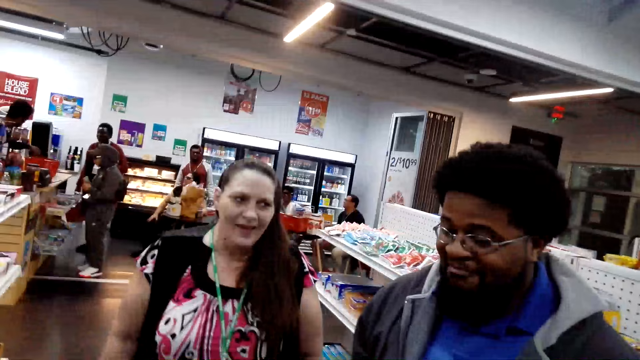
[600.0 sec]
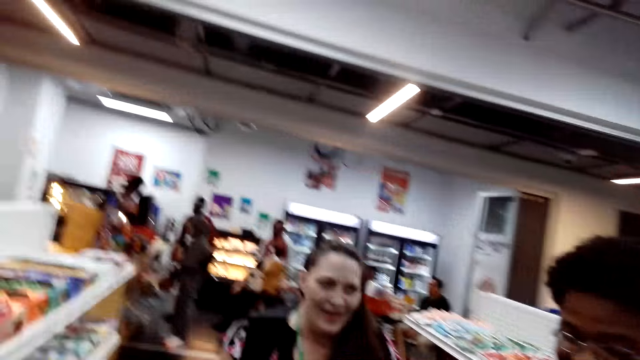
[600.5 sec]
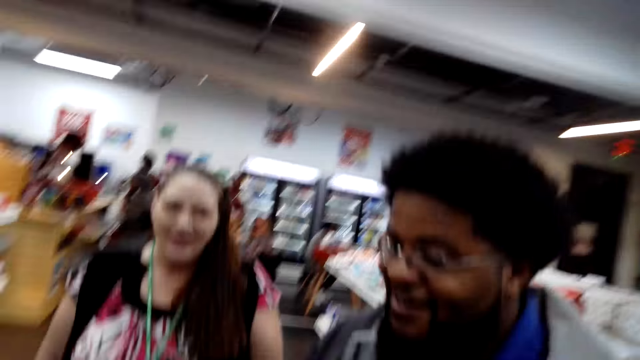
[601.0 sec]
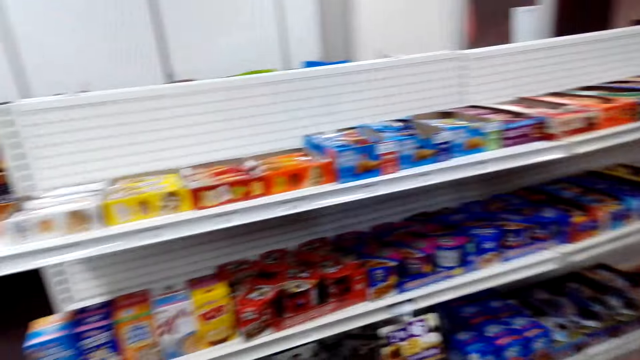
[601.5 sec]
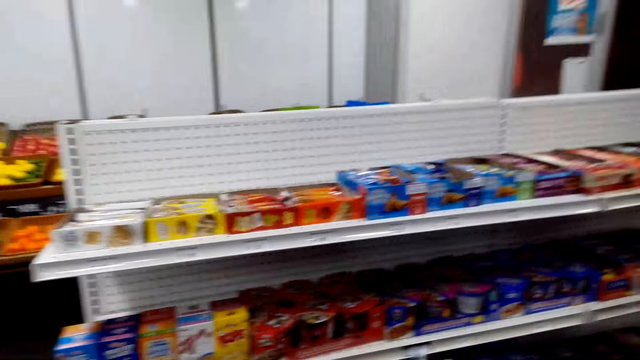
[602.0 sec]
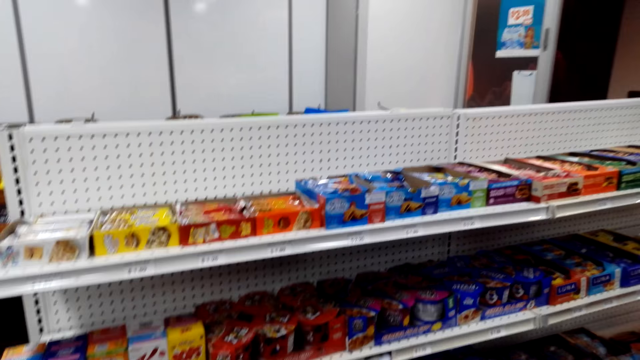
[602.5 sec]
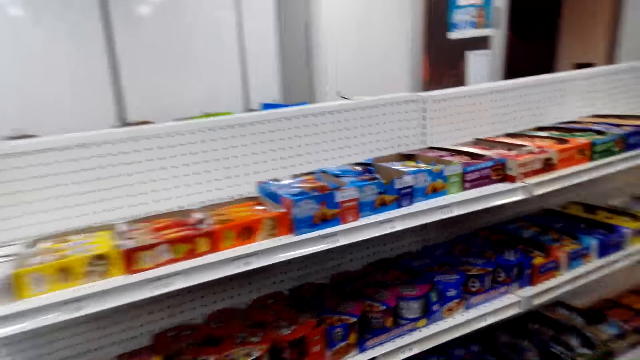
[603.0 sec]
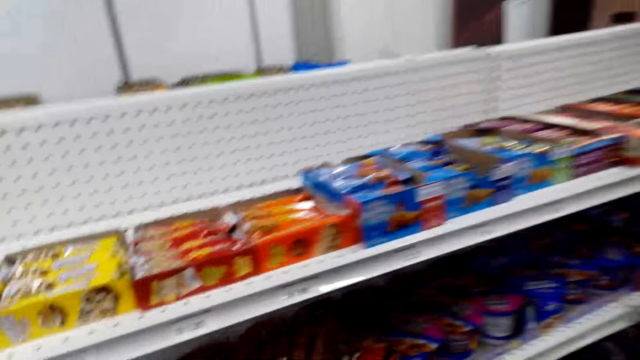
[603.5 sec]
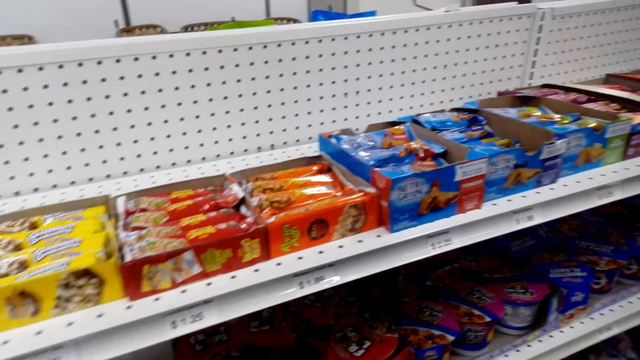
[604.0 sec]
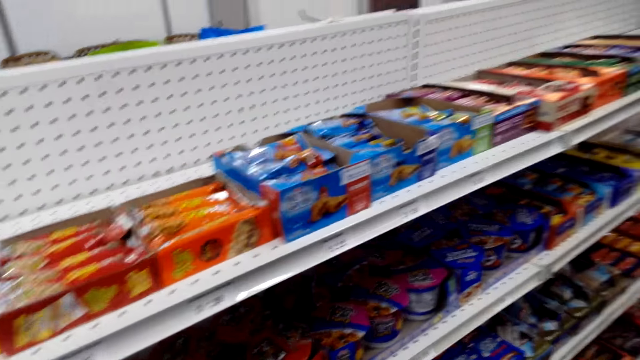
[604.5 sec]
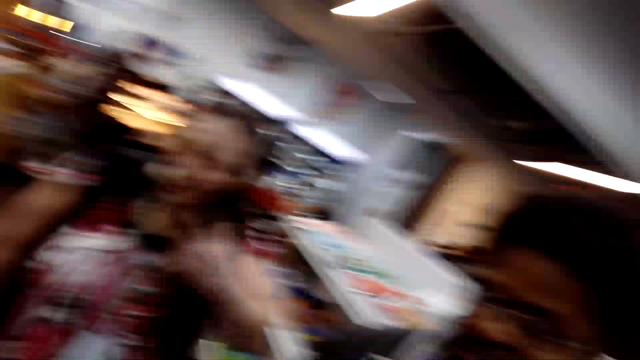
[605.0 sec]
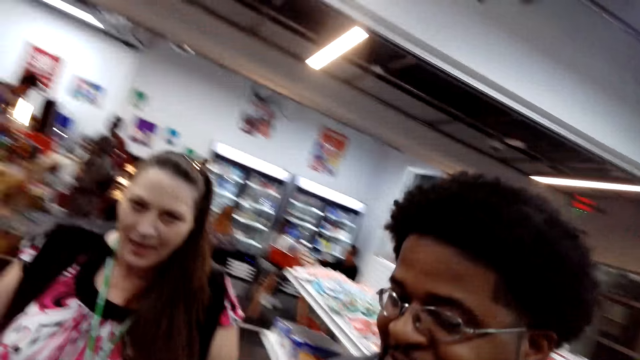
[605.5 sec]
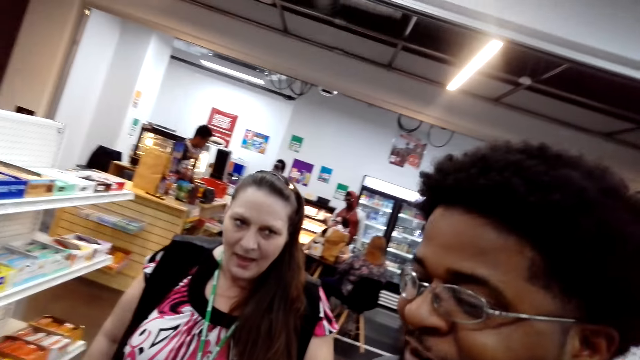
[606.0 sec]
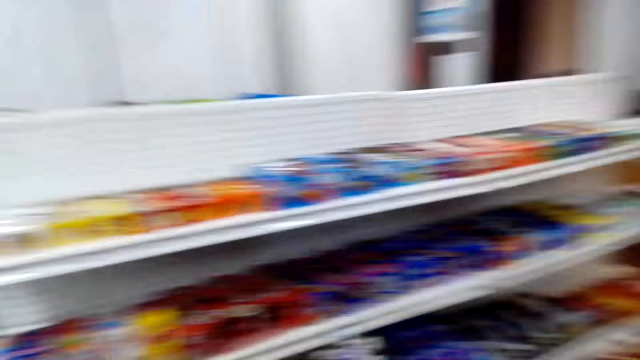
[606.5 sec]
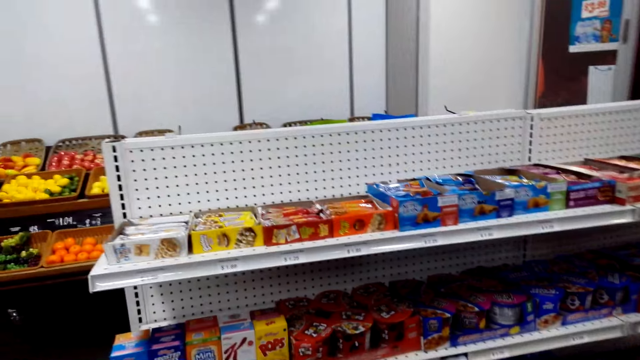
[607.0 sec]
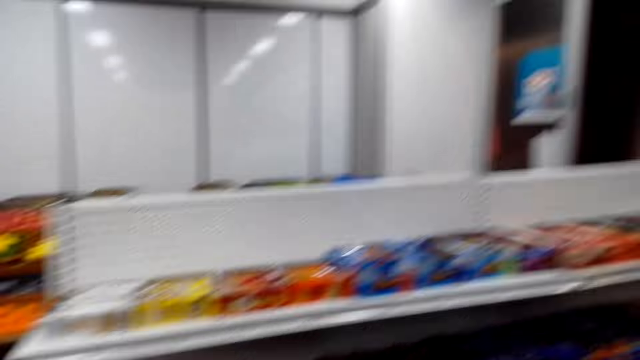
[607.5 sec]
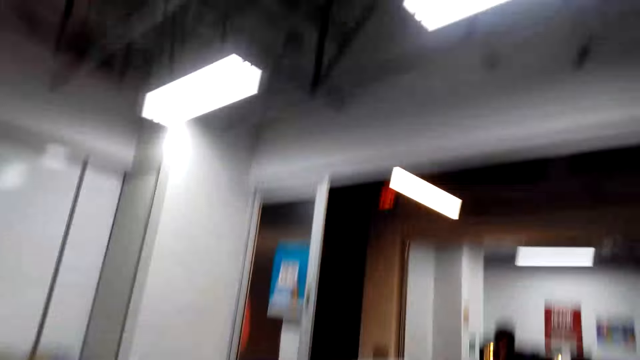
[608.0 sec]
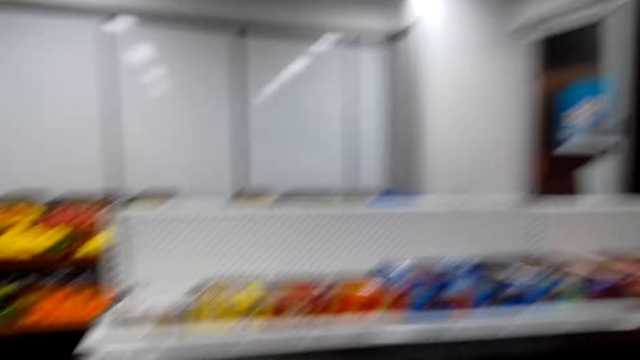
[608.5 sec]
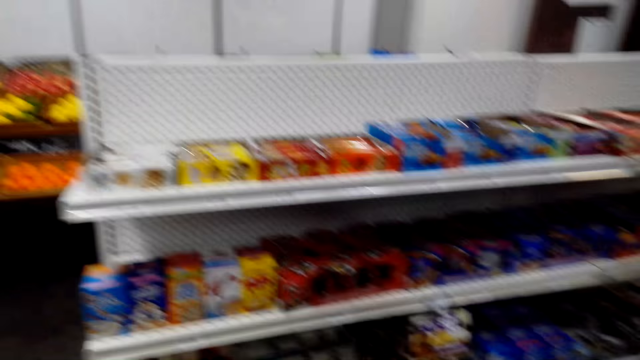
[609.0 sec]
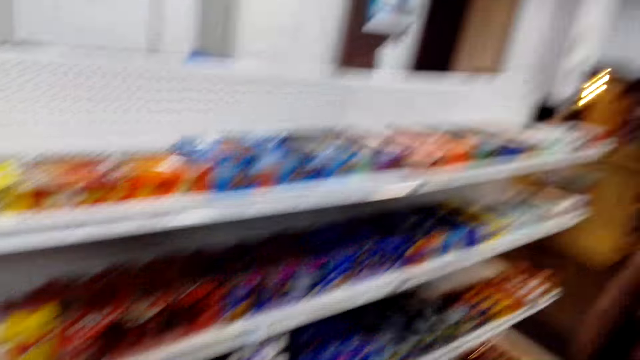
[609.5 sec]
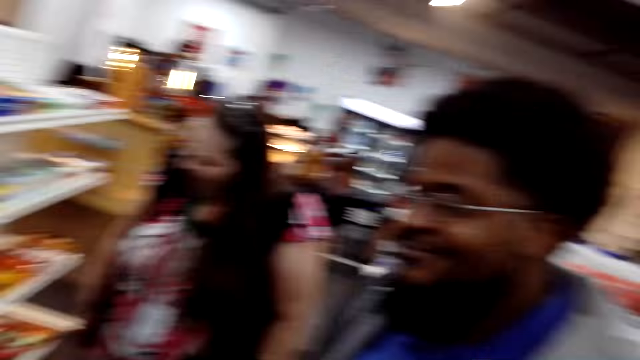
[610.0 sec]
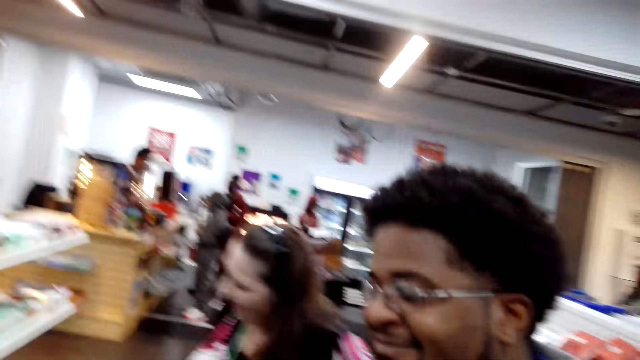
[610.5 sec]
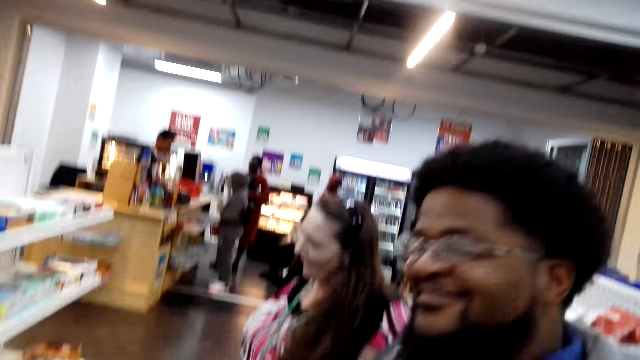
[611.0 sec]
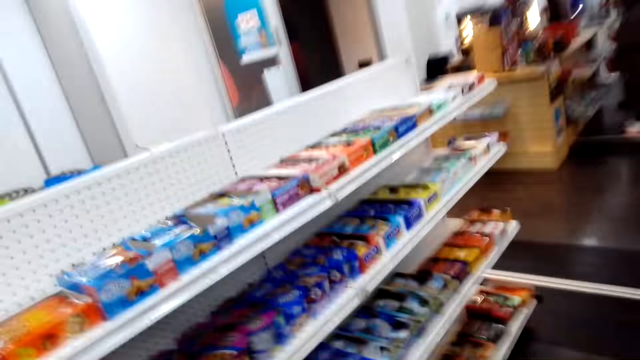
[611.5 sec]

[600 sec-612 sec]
The camera wearer looks at items on the shelf. They look at the man. The man talks to the camera wearer. The camera wearer looks at items on the shelf. They talk to the man. They look at the man.

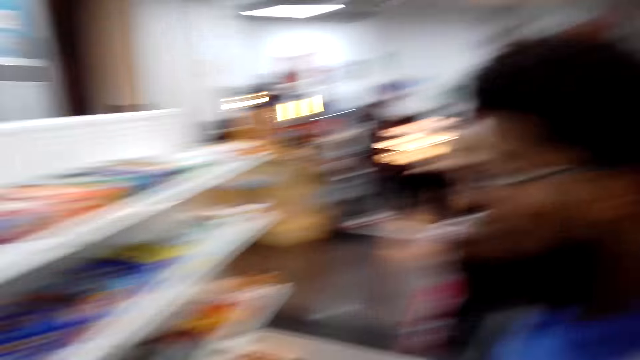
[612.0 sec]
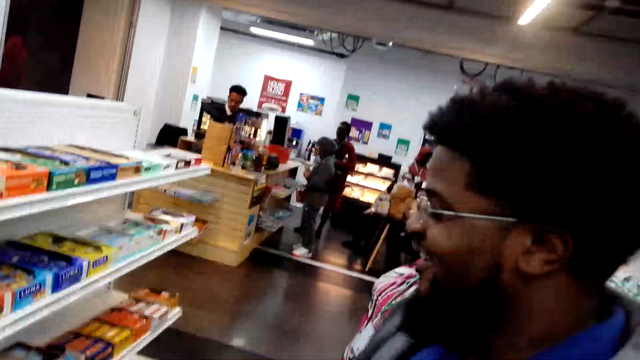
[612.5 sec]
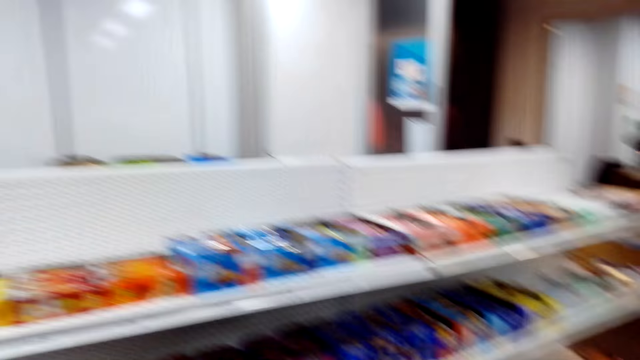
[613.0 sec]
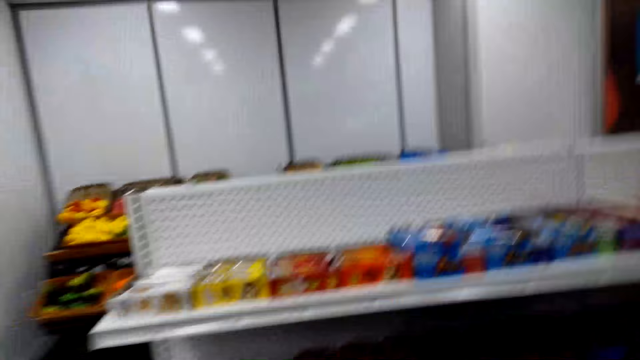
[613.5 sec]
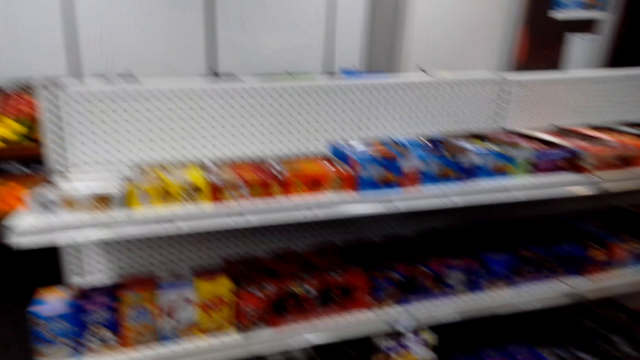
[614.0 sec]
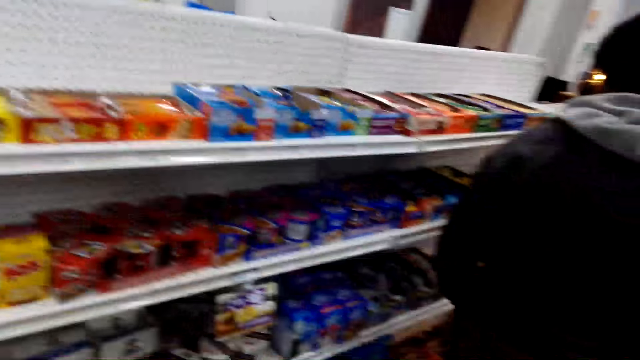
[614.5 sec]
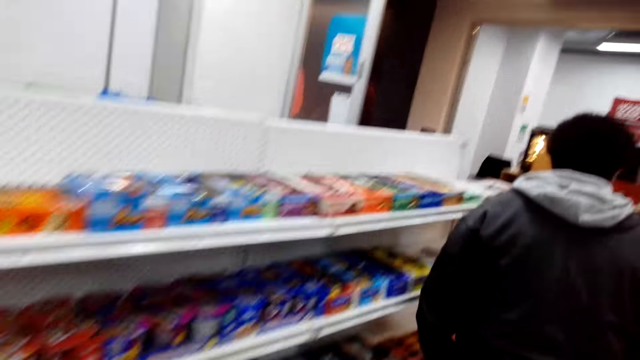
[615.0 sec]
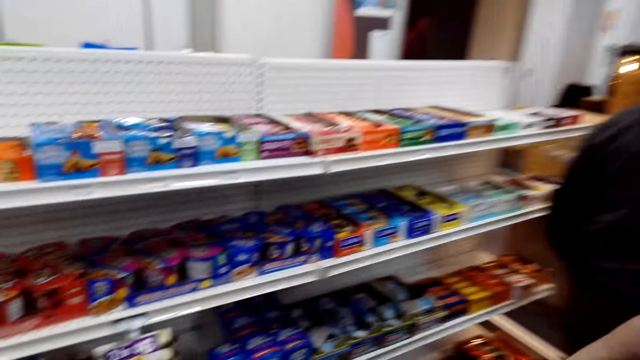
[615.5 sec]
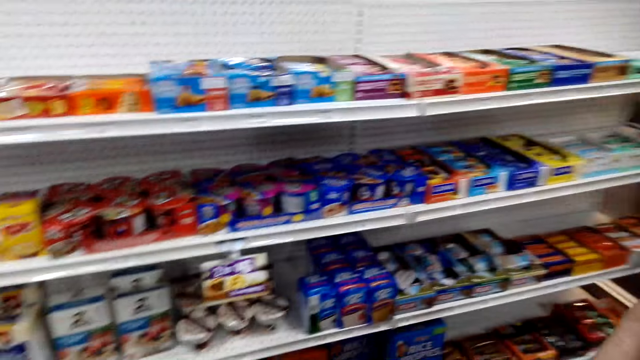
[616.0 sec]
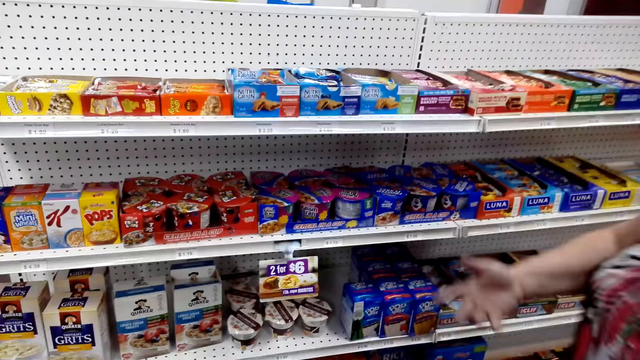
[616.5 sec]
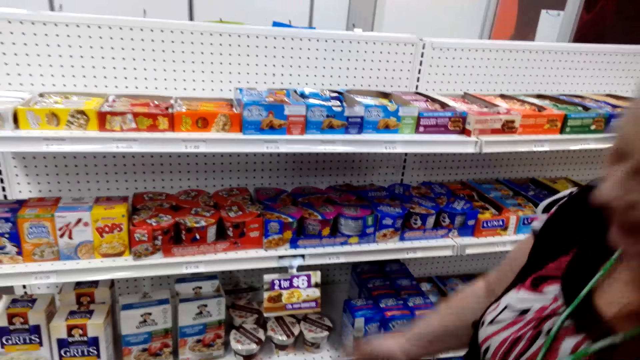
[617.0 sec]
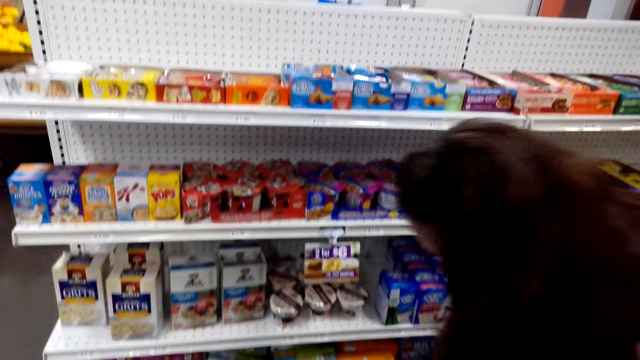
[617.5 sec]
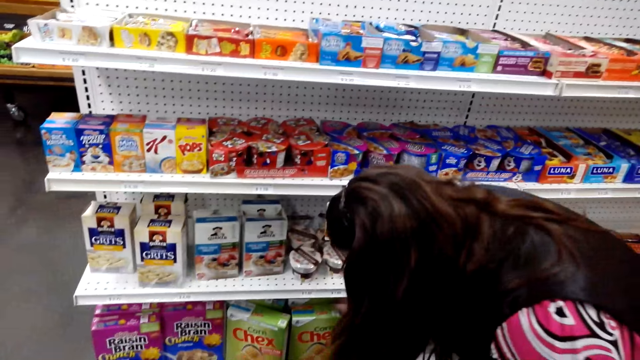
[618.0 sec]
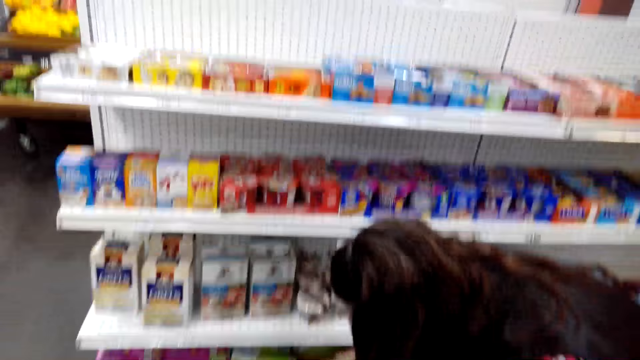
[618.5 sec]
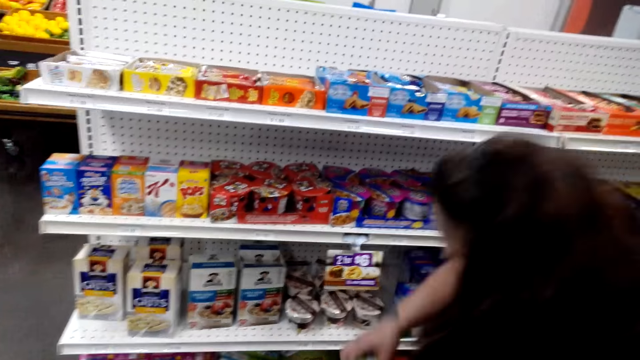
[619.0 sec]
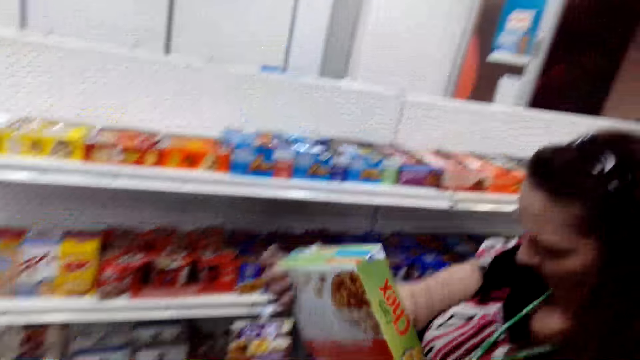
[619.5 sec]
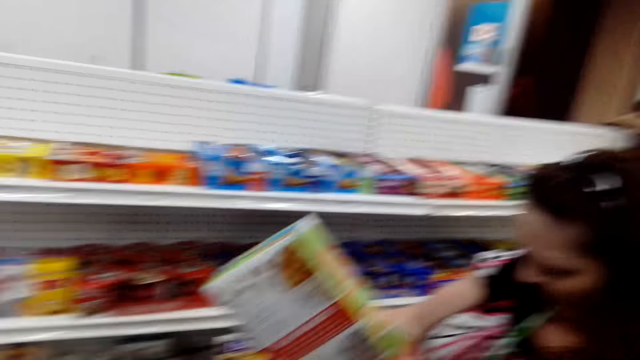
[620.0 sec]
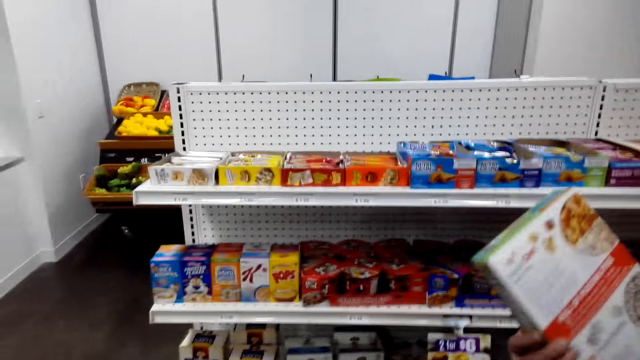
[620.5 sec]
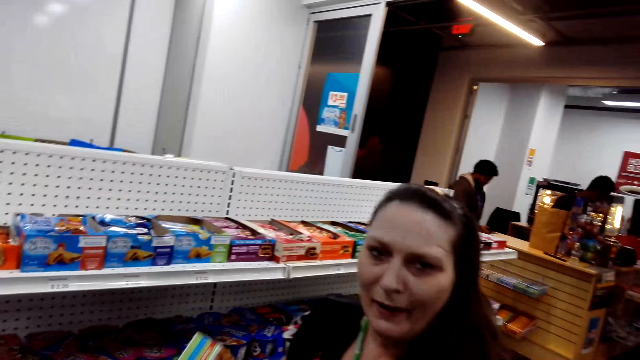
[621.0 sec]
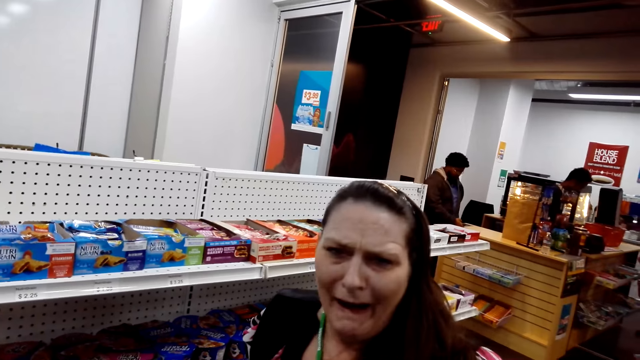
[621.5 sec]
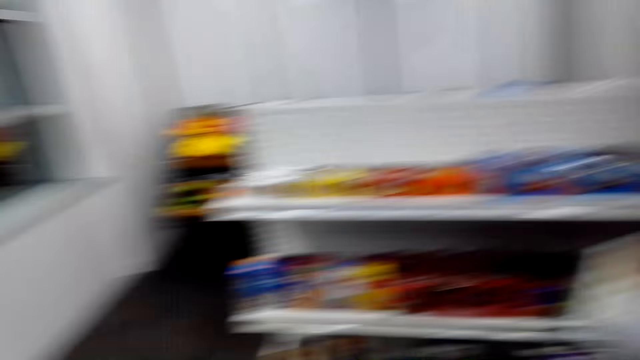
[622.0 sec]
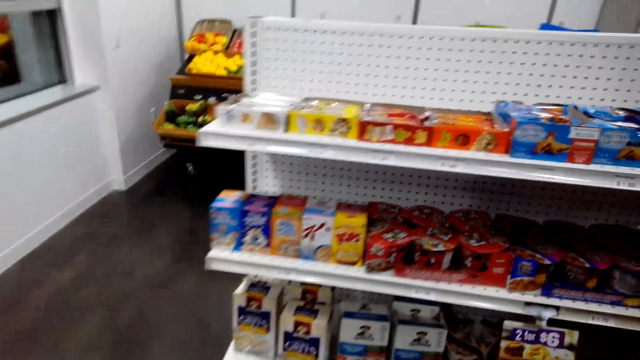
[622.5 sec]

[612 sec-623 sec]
The camera wearer looks at items on the shelf. The man walks from the shelves. A woman picks a box package from the shelf. The woman talks to the camera wearer.
